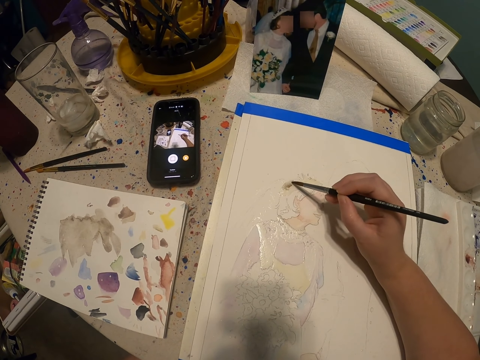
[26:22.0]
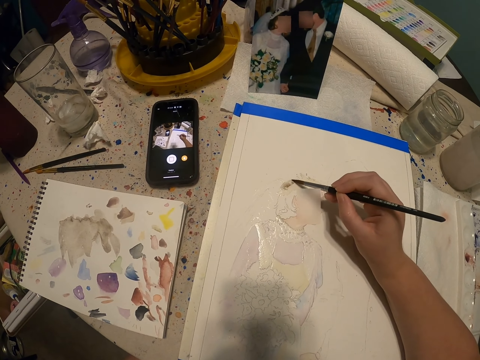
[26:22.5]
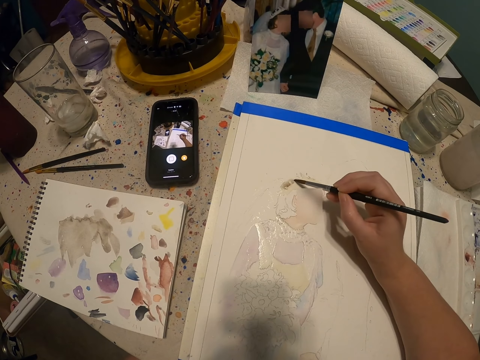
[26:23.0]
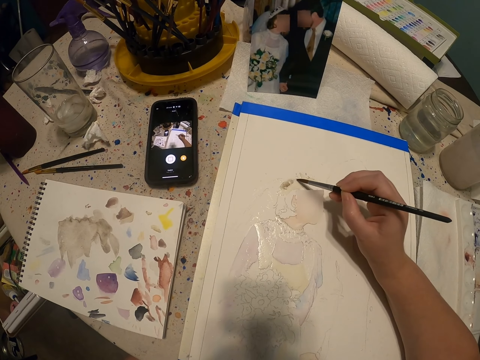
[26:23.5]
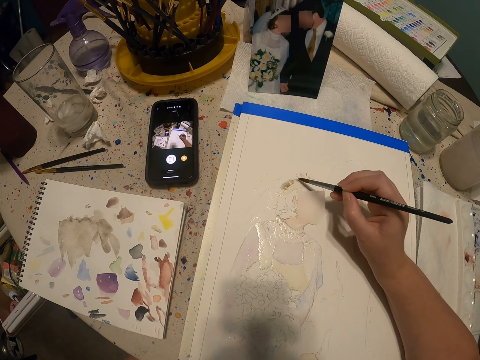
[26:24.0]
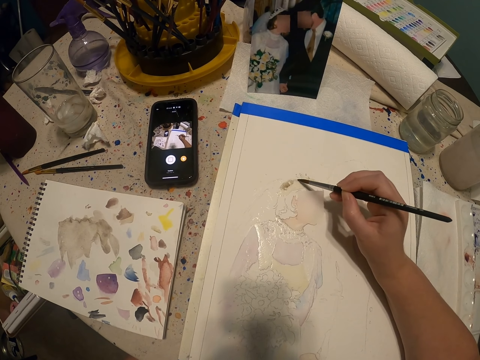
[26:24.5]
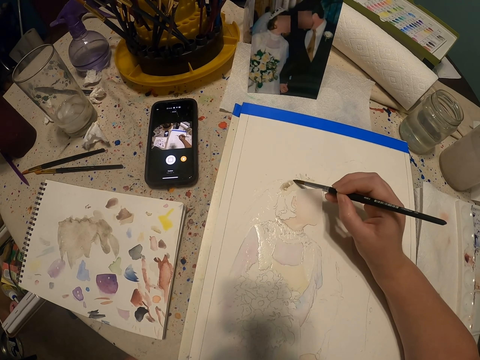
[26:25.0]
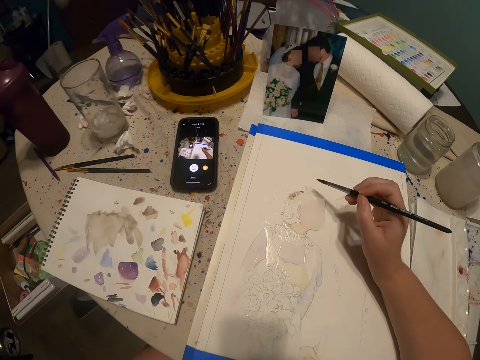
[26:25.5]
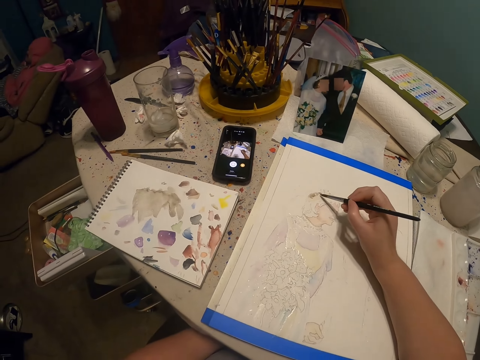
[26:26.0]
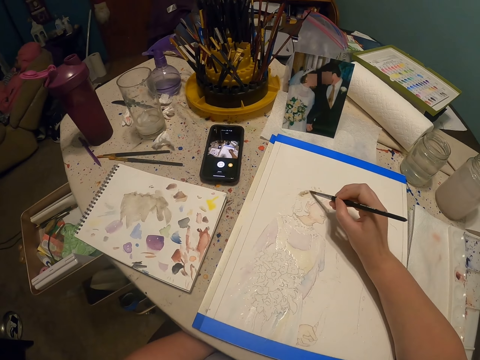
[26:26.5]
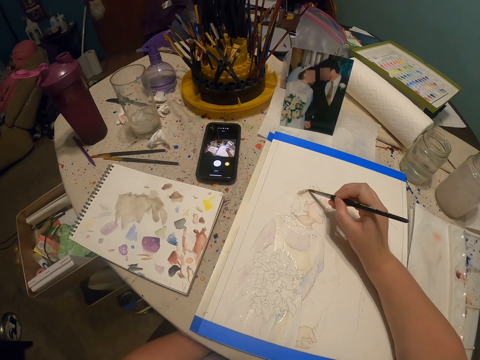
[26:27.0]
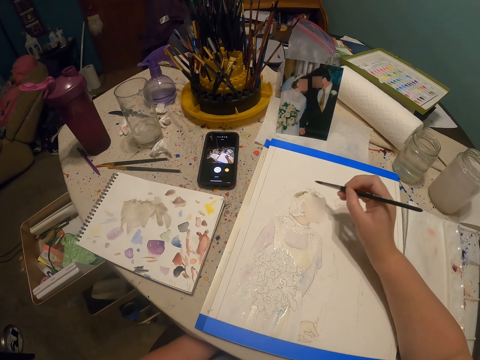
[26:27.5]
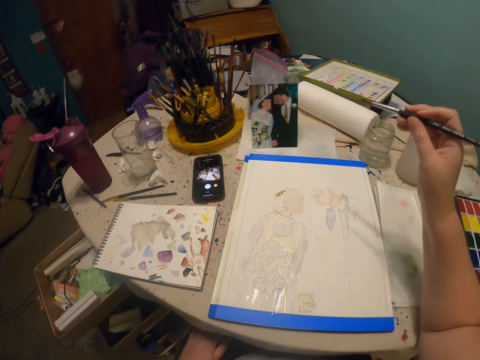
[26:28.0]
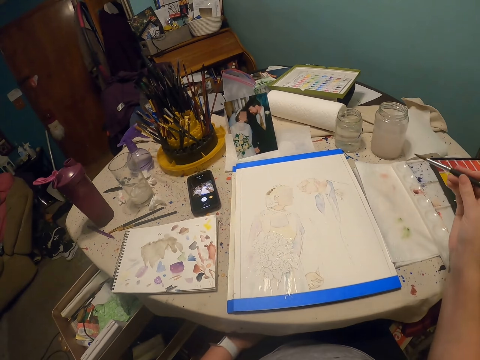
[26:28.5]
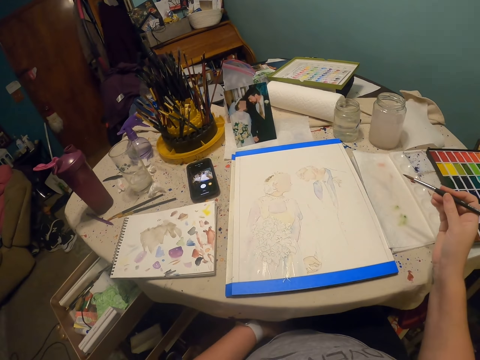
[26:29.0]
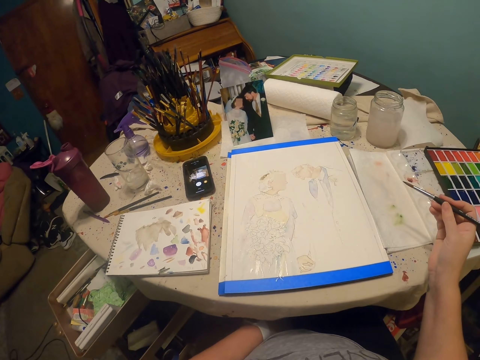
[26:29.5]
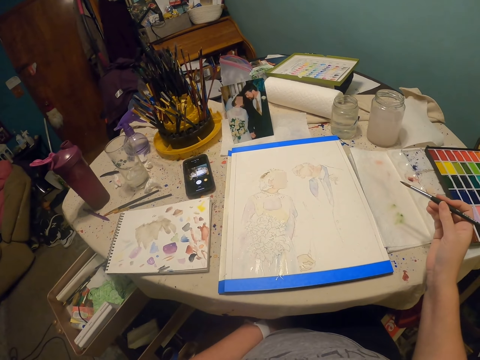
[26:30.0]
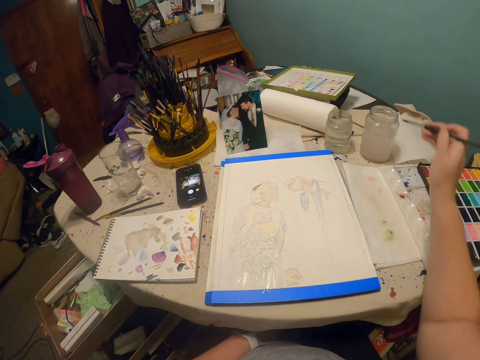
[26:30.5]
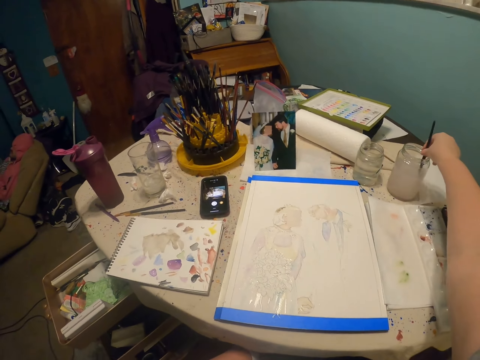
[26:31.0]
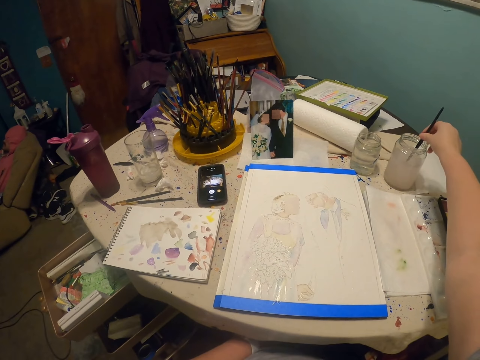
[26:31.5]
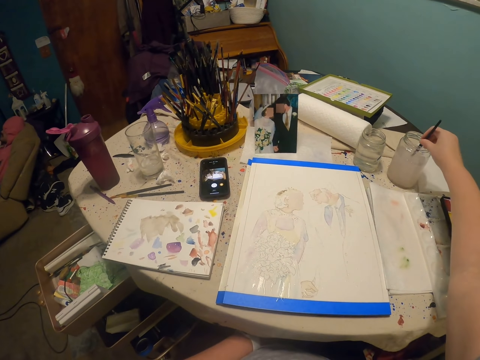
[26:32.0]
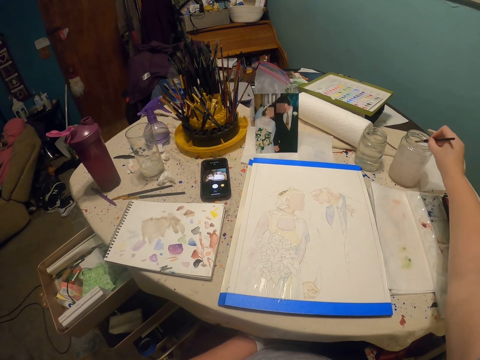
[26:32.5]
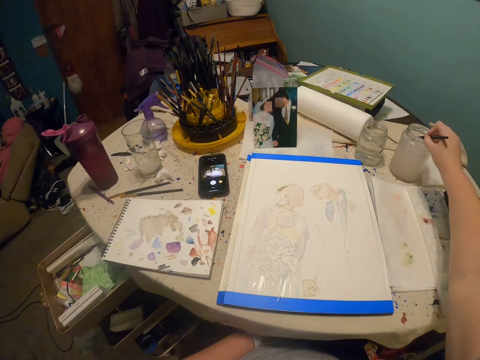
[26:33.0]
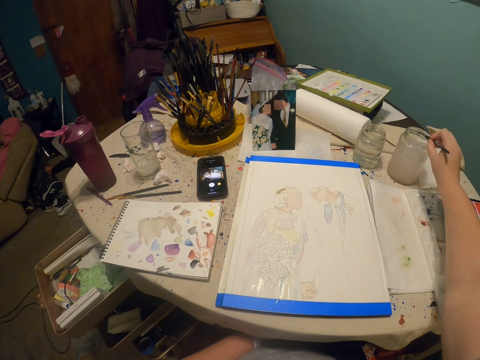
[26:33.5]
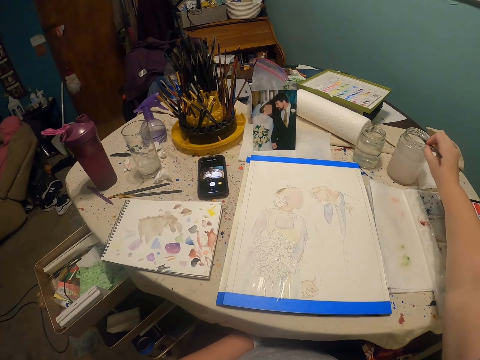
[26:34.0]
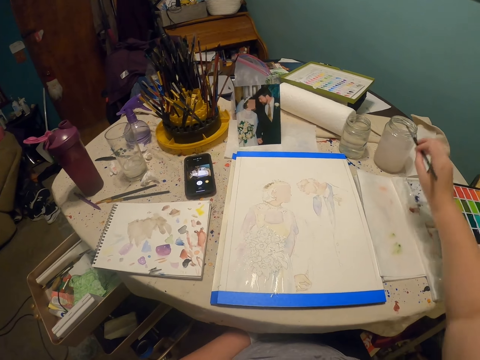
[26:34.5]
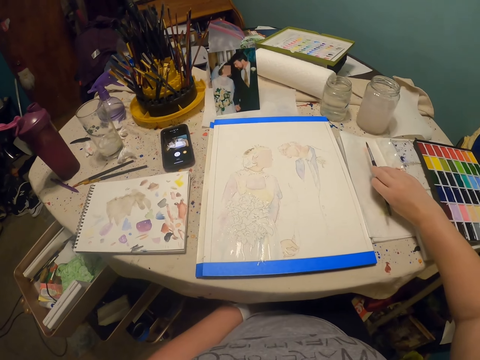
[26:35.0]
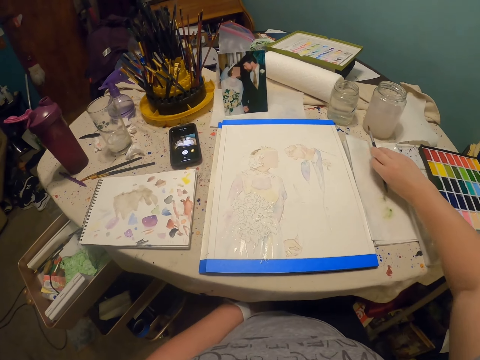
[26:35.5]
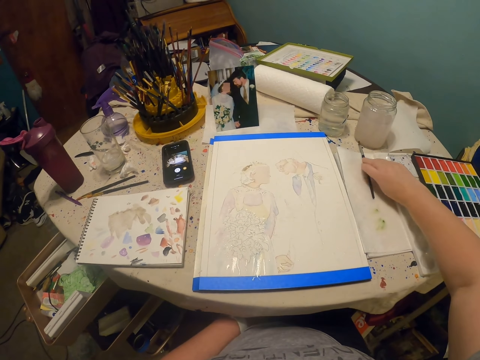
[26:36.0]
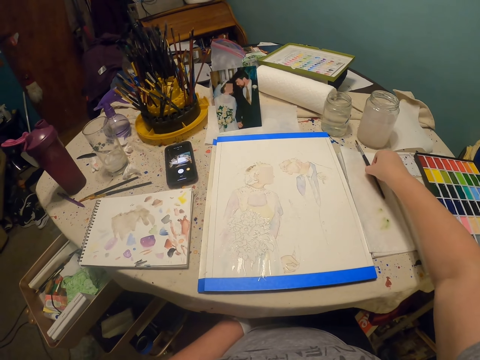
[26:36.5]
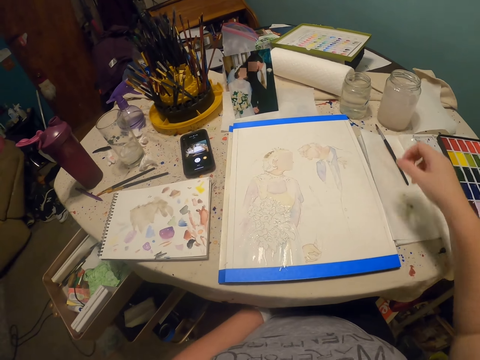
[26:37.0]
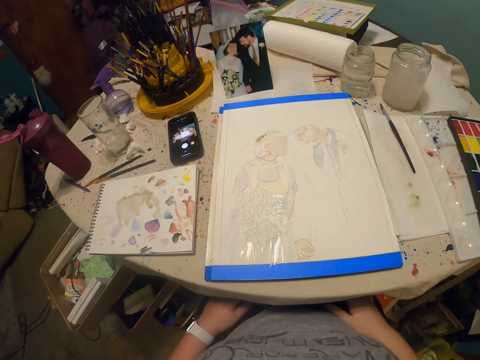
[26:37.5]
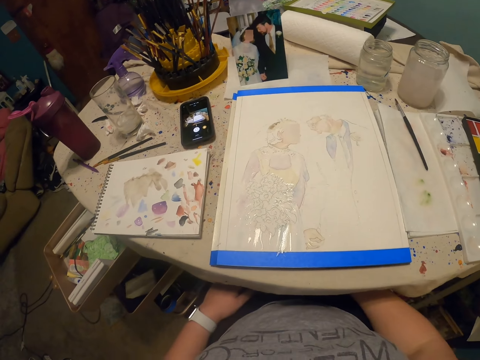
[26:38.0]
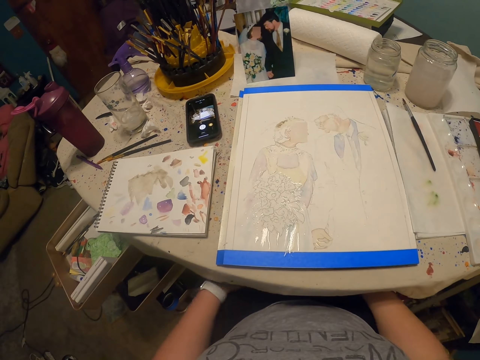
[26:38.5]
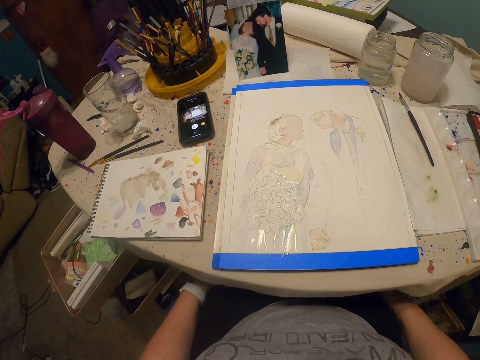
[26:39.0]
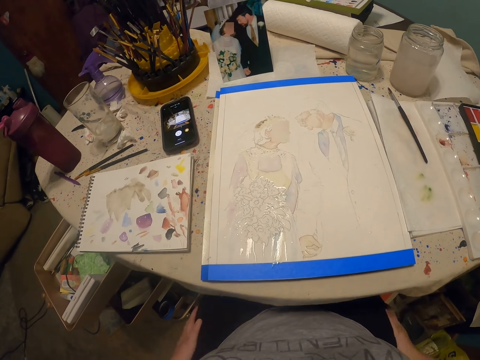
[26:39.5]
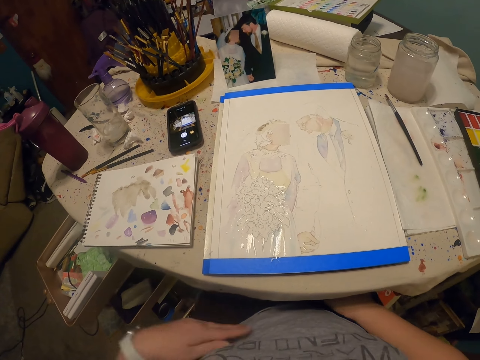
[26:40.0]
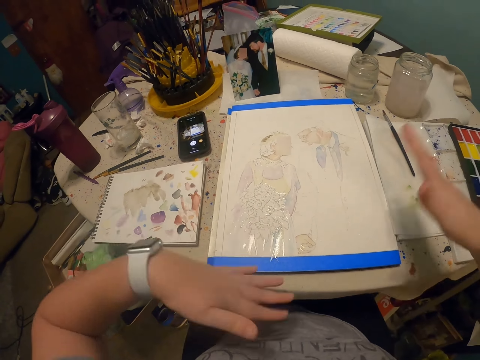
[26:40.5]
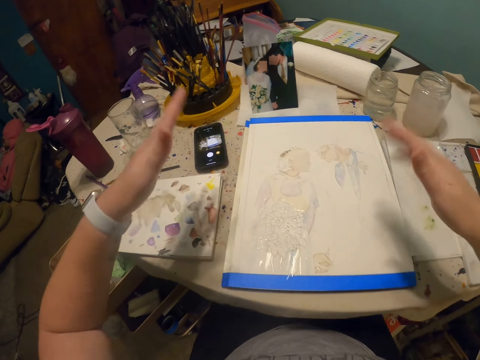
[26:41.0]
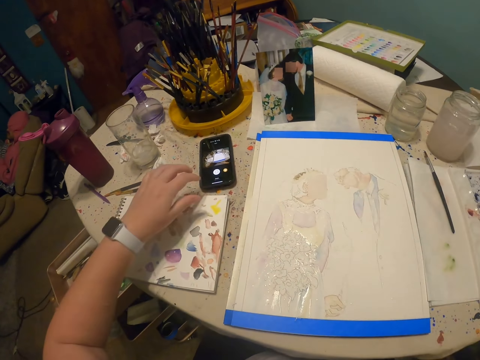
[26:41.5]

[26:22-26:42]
The camera wearer looks around. They dip the paintbrush in the water. They put the paintbrush on the paper. They look around and stare at the sketch. They sift the paper.
